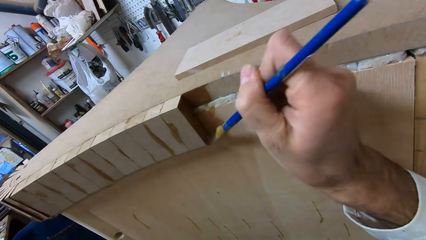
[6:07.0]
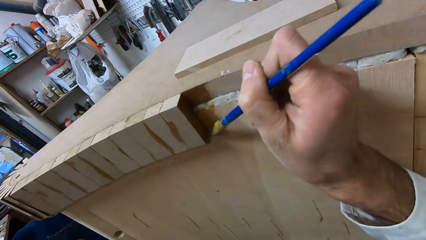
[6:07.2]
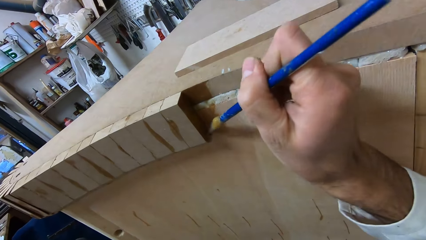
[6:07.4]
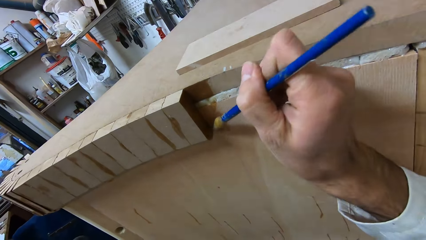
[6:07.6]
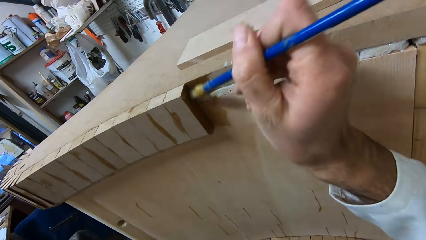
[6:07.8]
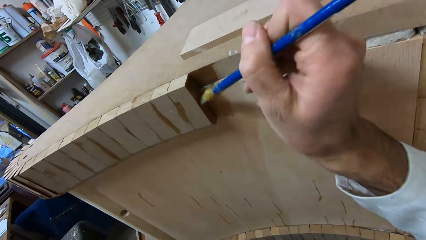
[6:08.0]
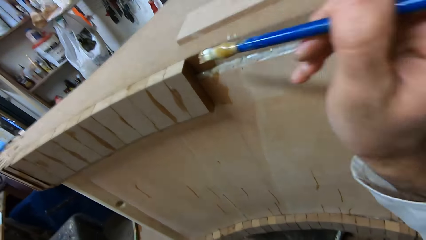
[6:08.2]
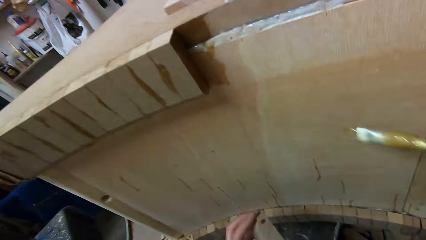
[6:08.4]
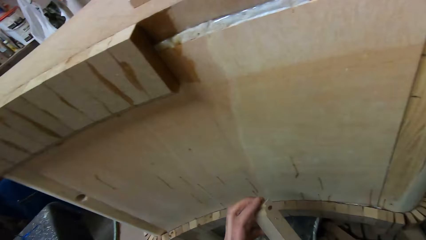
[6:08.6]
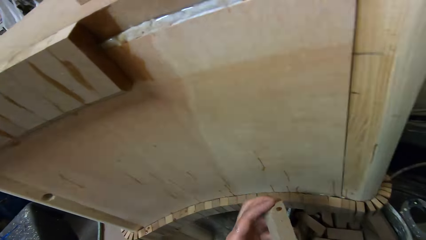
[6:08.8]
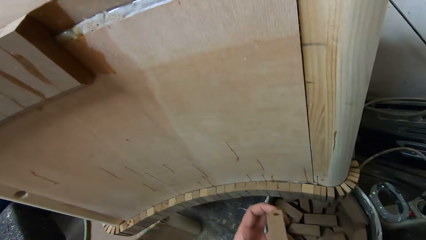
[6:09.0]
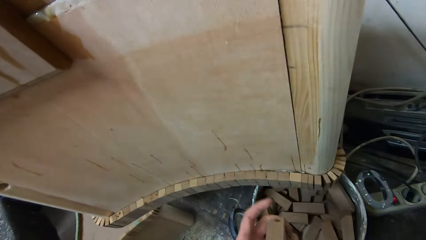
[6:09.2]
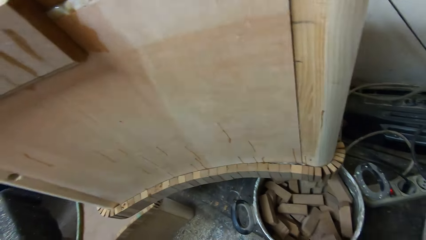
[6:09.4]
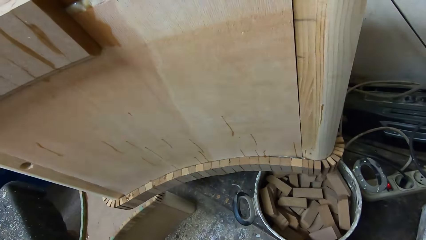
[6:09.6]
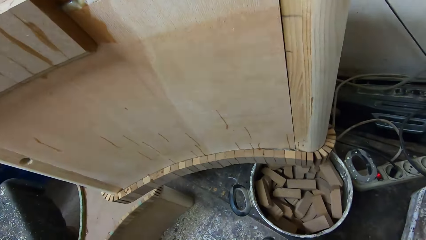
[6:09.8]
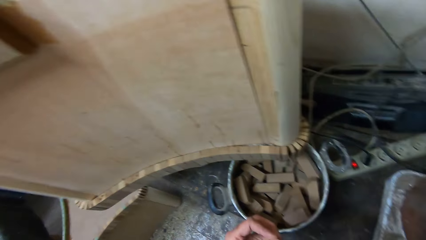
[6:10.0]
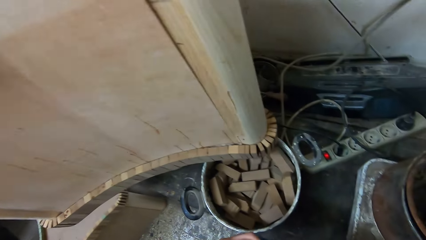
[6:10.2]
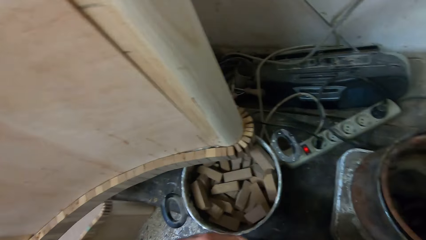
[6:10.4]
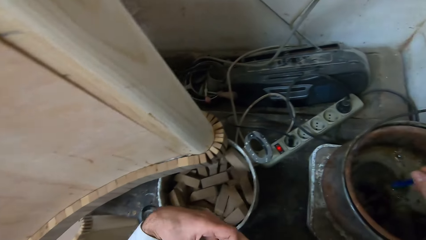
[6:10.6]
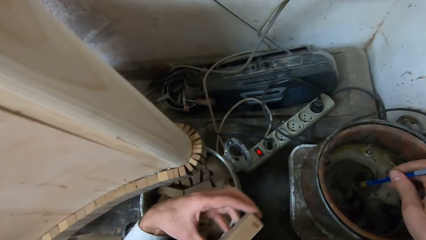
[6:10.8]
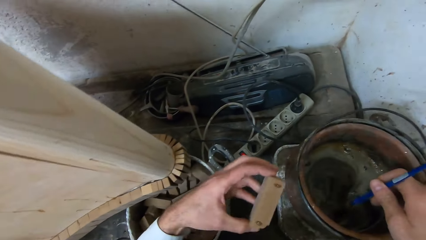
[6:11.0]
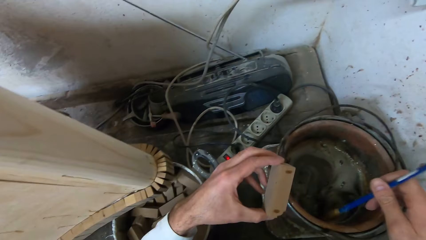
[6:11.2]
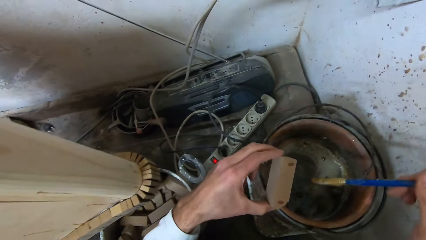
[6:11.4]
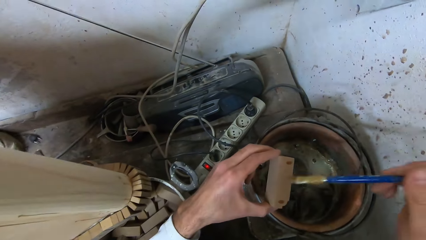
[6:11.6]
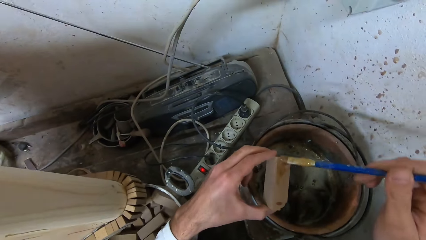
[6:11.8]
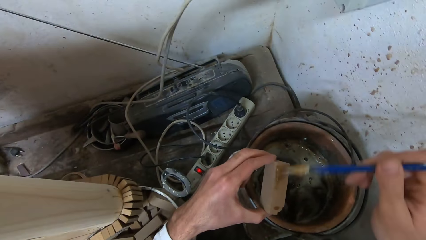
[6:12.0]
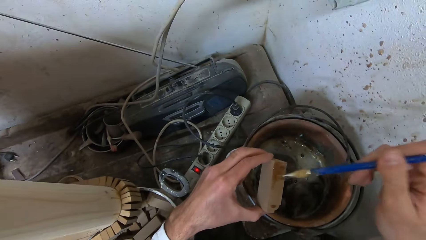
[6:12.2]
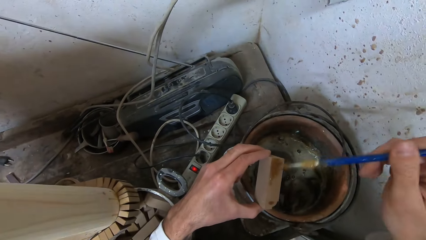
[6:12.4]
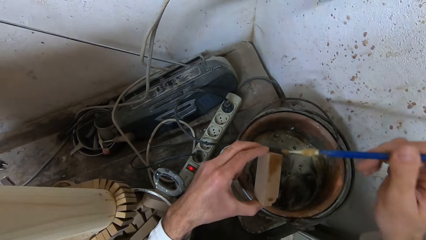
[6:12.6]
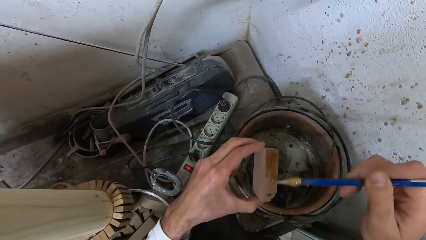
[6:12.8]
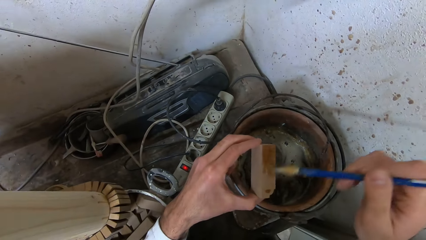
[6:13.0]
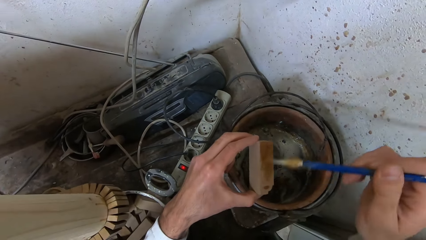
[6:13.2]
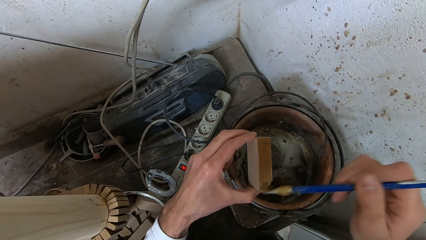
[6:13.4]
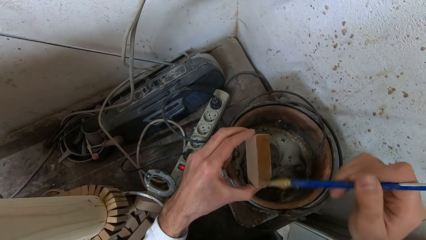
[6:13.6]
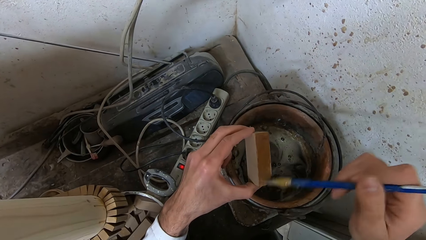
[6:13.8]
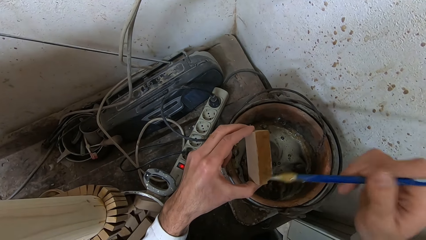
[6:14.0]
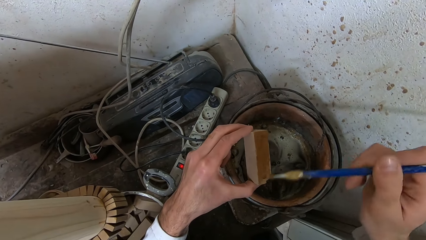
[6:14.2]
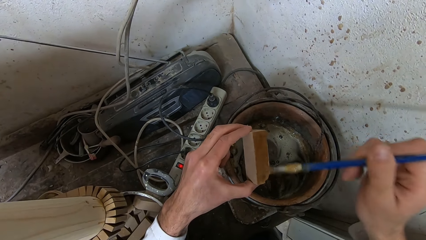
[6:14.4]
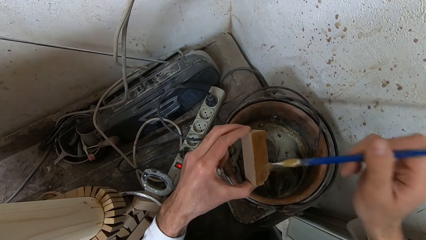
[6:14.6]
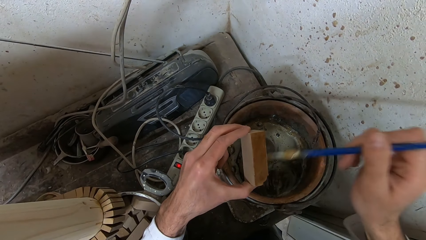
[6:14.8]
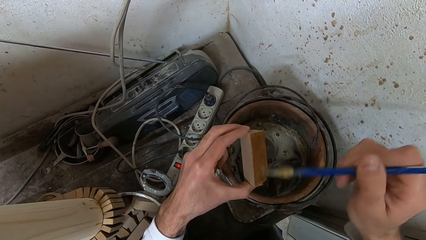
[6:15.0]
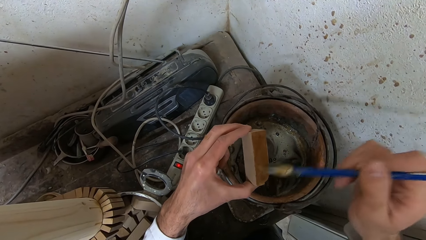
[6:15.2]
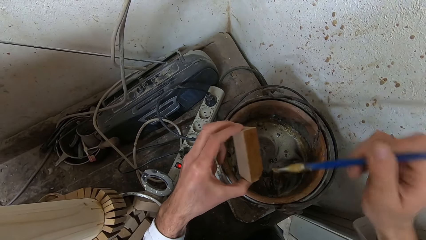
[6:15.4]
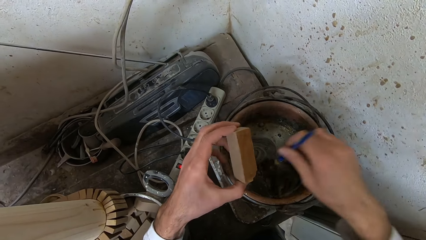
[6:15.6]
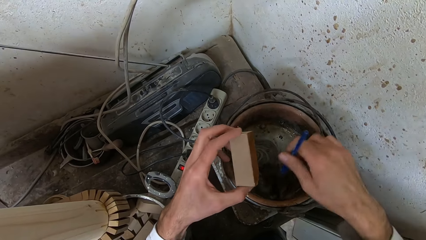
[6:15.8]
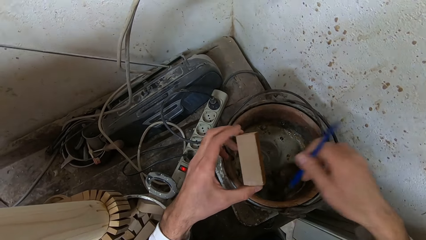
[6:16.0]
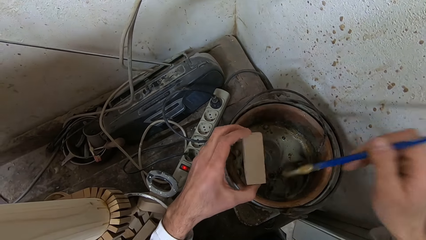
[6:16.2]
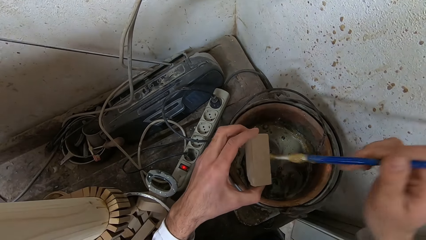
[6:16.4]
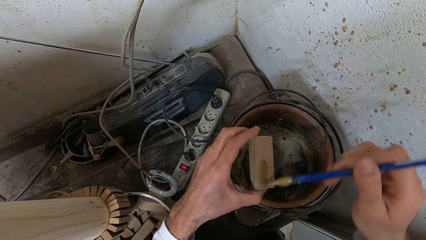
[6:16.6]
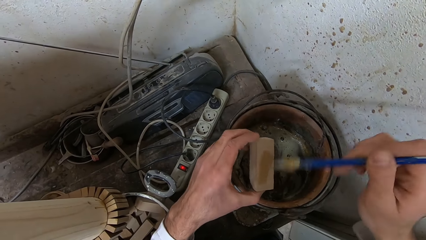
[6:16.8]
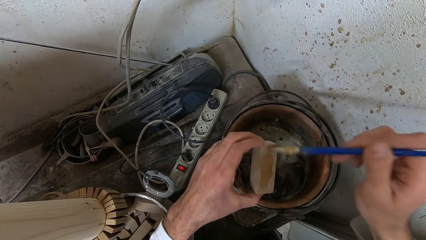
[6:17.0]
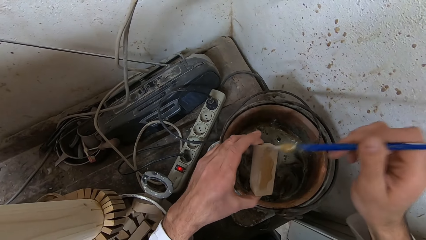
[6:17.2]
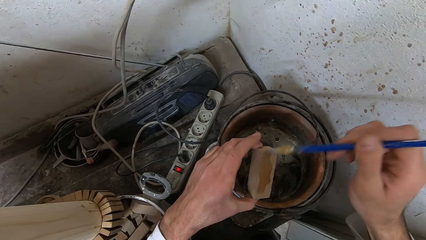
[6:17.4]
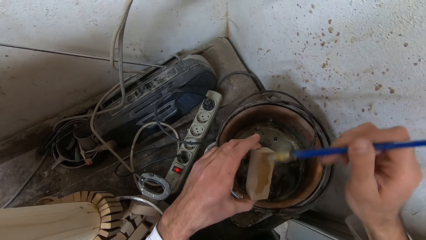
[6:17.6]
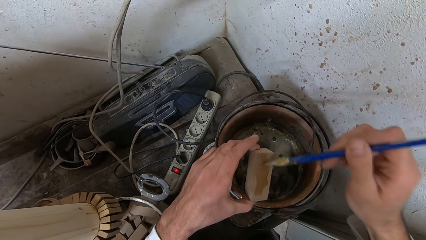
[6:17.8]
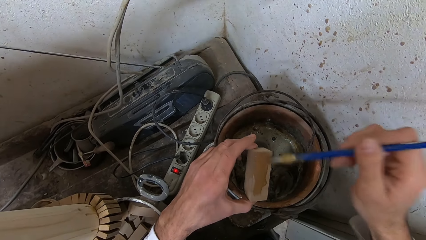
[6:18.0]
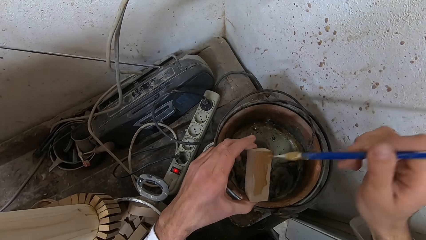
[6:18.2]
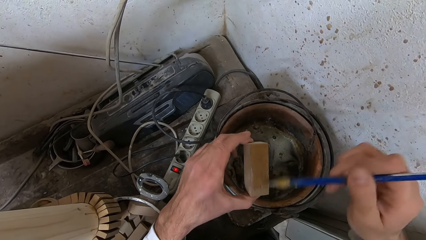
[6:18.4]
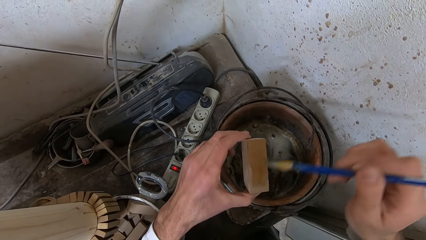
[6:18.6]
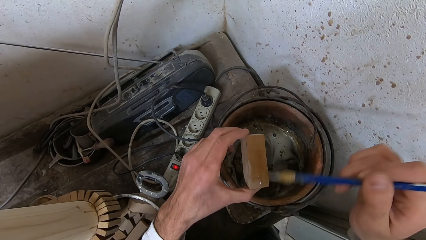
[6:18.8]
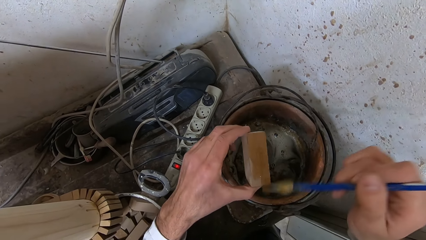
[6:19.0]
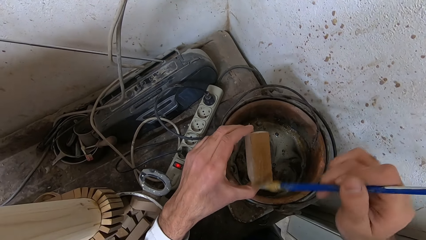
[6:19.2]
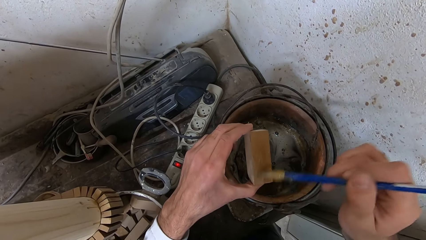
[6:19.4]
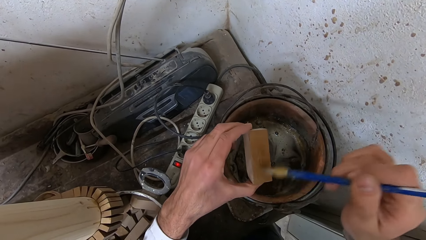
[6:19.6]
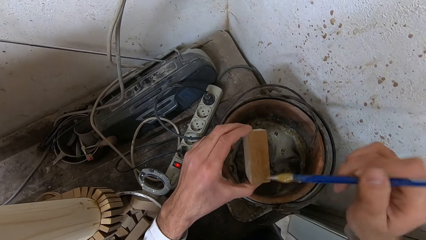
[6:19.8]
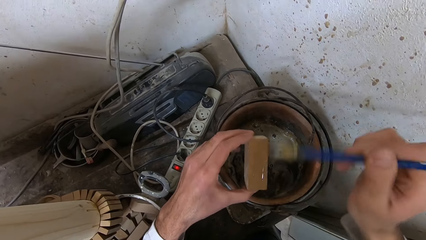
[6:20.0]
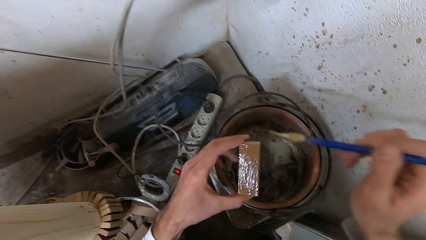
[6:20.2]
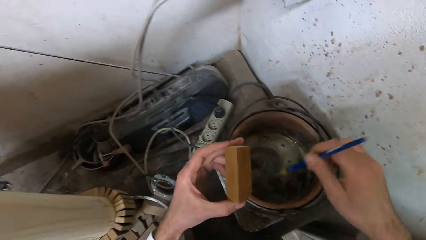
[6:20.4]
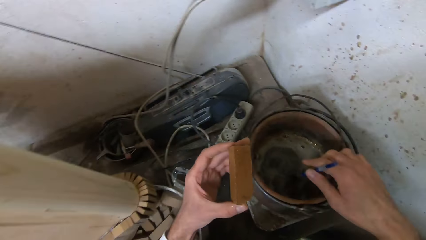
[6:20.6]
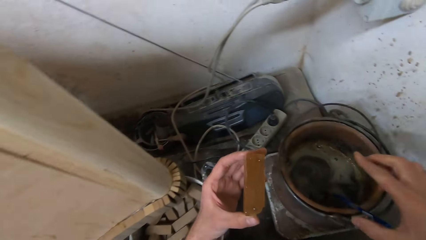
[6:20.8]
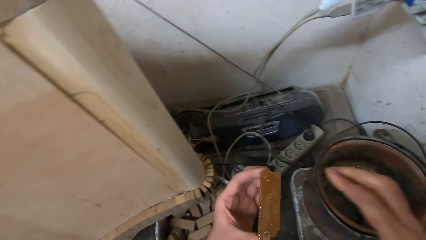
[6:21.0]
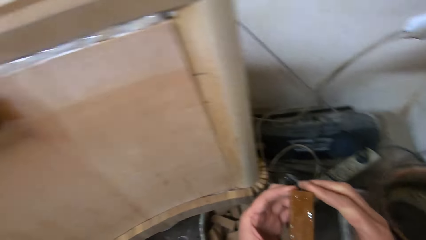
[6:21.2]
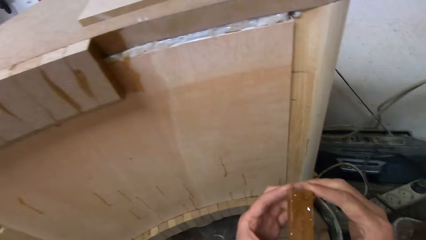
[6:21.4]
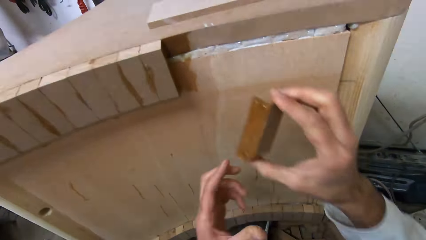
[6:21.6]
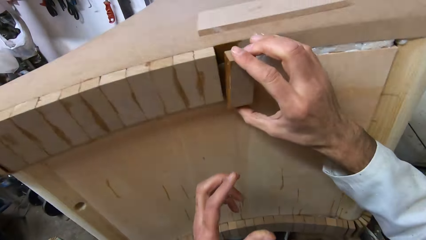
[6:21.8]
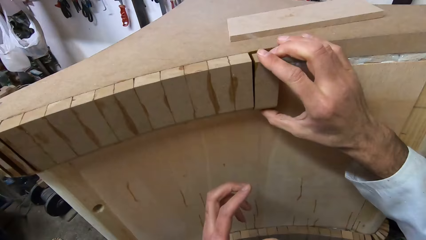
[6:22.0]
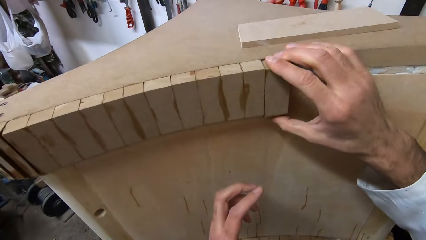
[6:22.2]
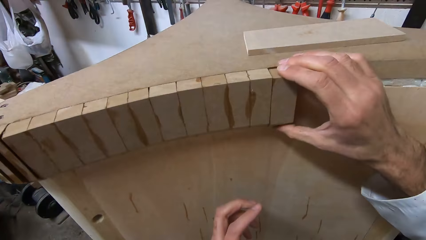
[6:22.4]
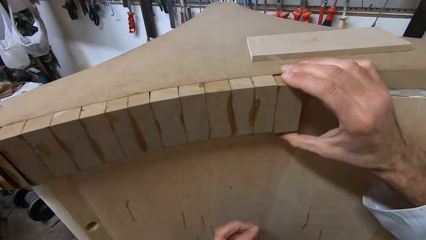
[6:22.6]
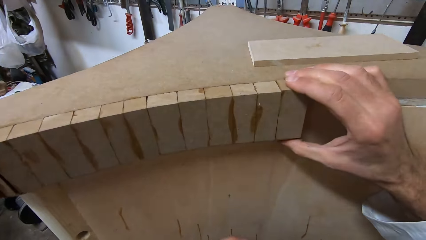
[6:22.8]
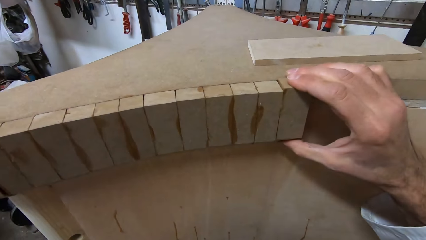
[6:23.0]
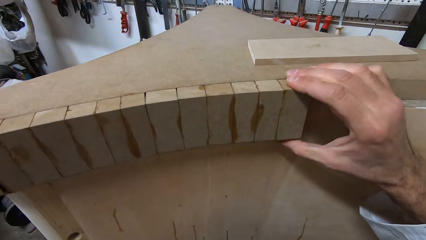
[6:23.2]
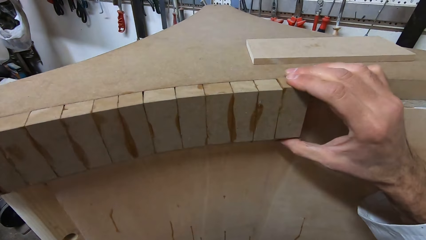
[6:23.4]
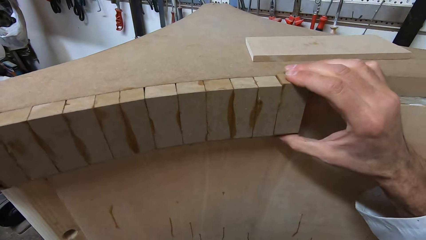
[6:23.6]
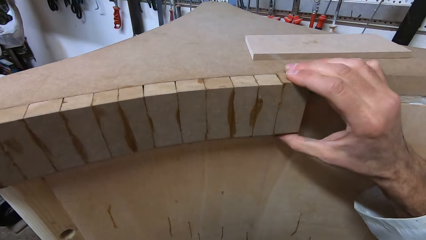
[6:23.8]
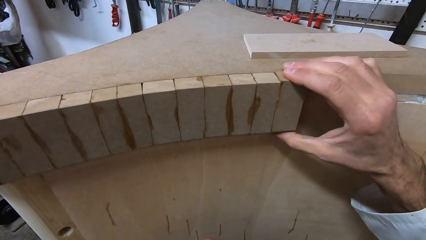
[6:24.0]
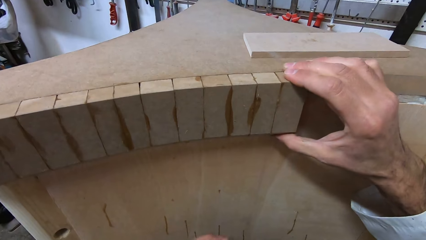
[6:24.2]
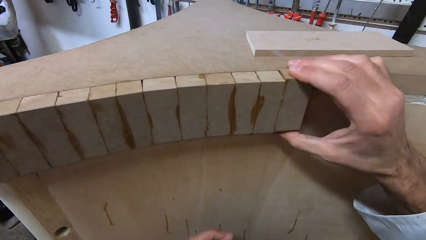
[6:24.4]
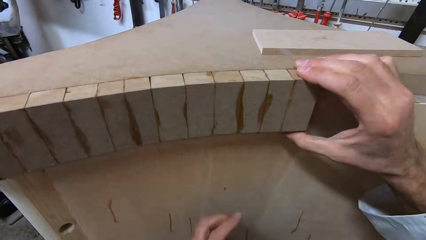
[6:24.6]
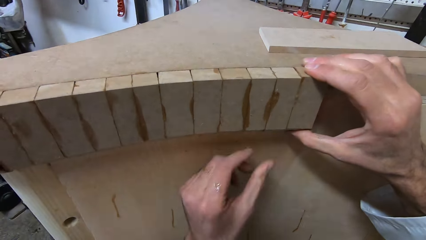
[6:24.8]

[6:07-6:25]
The camera wearer takes the brush away from the table. She rotates the wood box in her left hand. She stirs the glue with the glue brush. She applies glue to the piece of wood with the glue brush. She dips the glue brush into the bucket of glue. She rotates the wood box in her left hand. She applies glue to the piece of wood with the glue brush. She drops the glue brush into the bucket of glue. She moves the wood box to her right hand. She attaches the piece of wood to the furniture.
